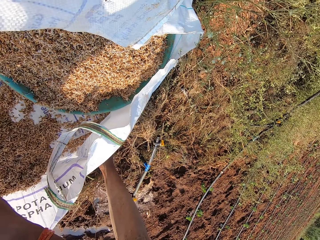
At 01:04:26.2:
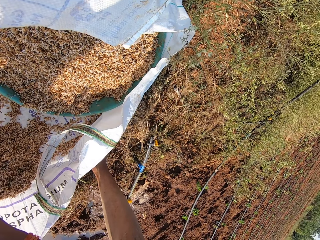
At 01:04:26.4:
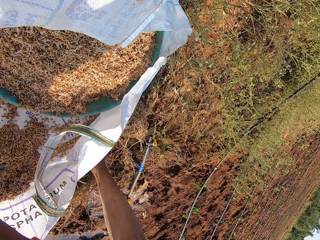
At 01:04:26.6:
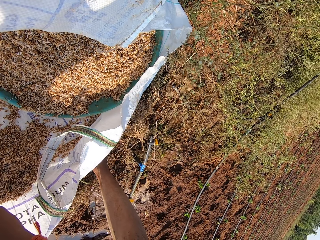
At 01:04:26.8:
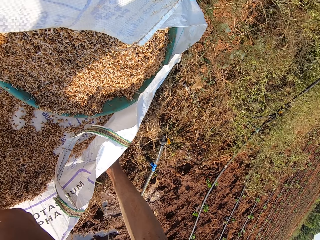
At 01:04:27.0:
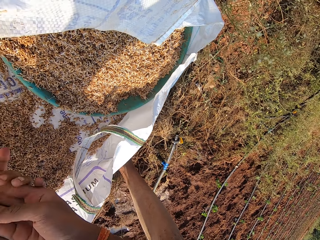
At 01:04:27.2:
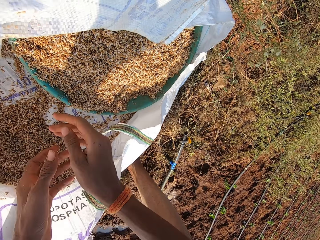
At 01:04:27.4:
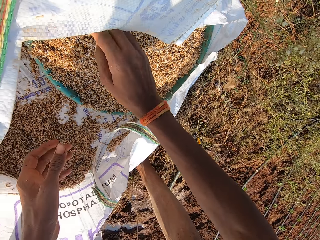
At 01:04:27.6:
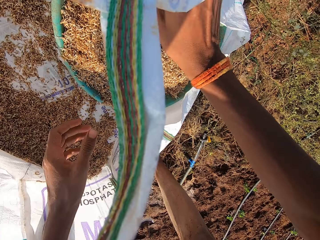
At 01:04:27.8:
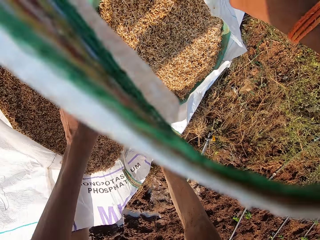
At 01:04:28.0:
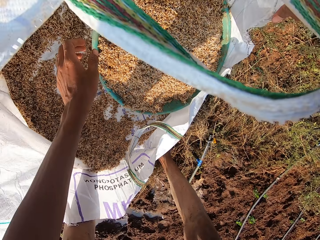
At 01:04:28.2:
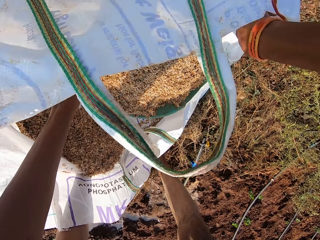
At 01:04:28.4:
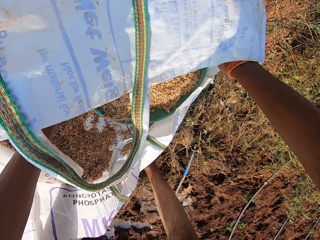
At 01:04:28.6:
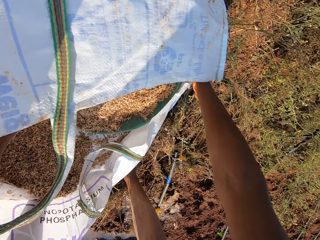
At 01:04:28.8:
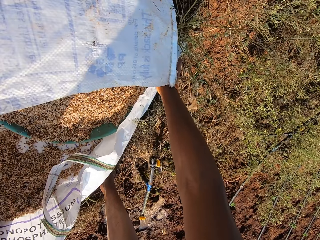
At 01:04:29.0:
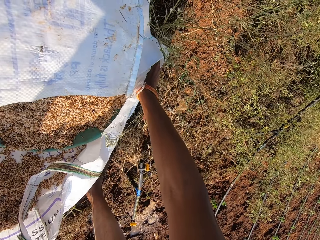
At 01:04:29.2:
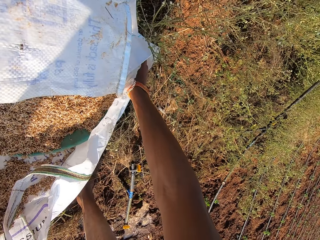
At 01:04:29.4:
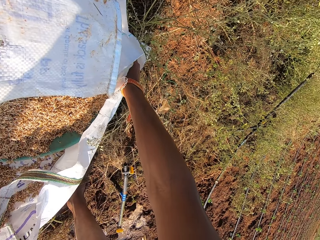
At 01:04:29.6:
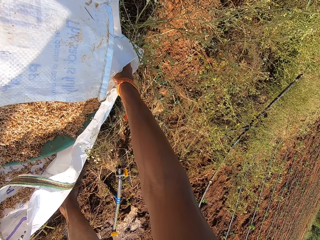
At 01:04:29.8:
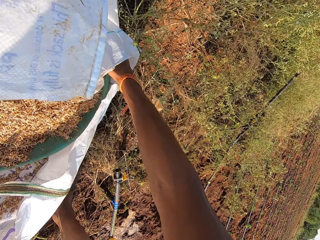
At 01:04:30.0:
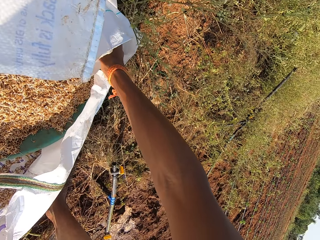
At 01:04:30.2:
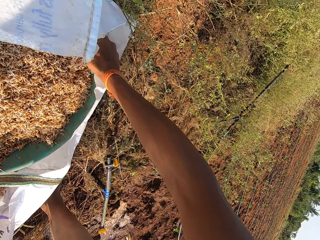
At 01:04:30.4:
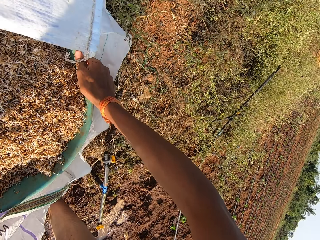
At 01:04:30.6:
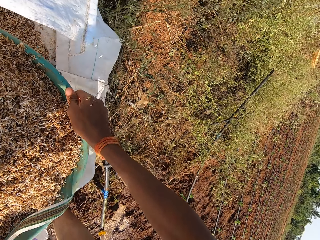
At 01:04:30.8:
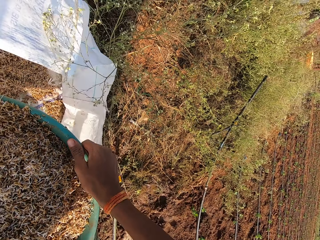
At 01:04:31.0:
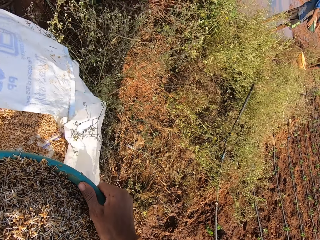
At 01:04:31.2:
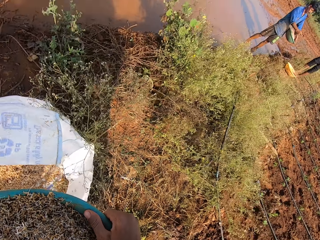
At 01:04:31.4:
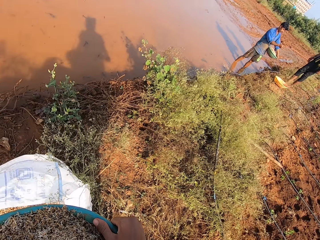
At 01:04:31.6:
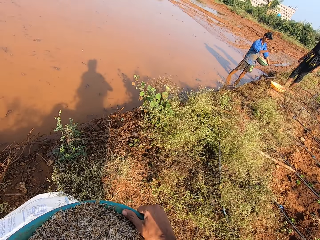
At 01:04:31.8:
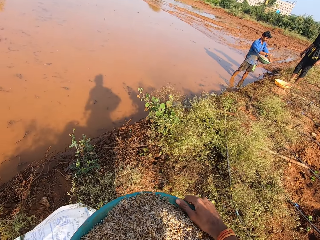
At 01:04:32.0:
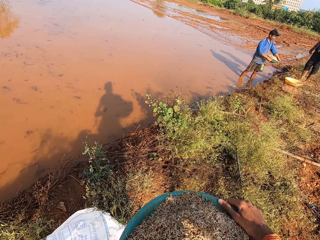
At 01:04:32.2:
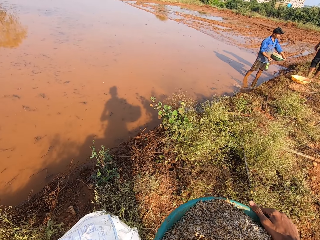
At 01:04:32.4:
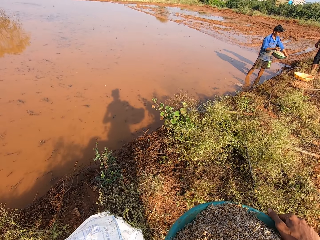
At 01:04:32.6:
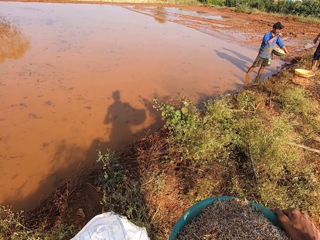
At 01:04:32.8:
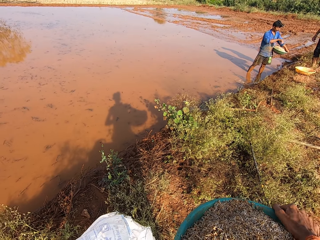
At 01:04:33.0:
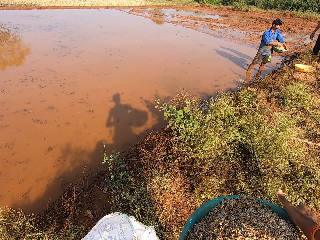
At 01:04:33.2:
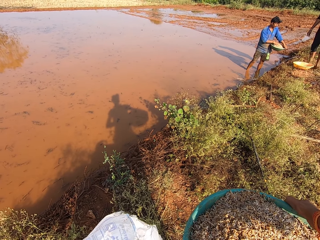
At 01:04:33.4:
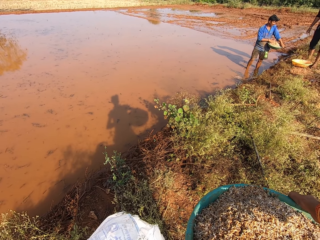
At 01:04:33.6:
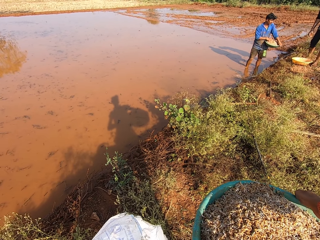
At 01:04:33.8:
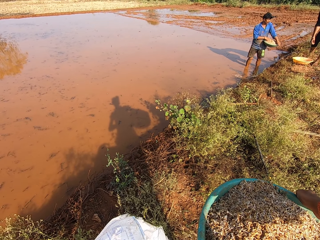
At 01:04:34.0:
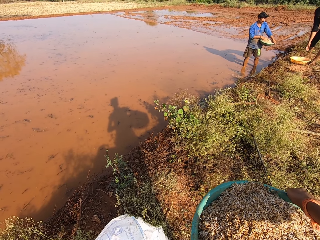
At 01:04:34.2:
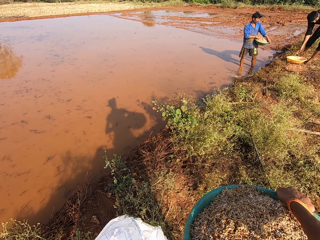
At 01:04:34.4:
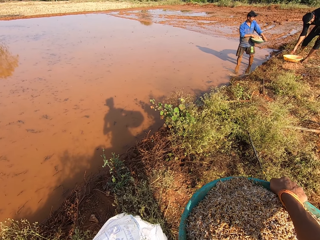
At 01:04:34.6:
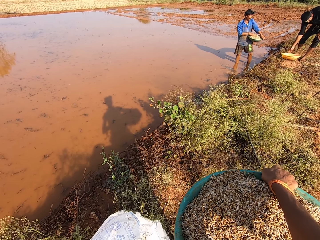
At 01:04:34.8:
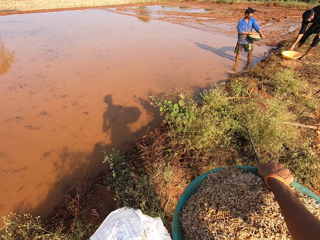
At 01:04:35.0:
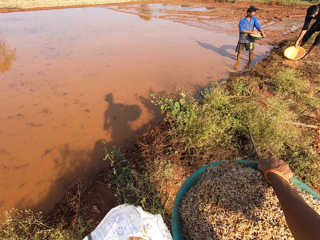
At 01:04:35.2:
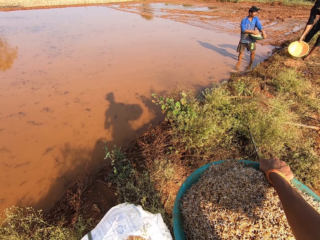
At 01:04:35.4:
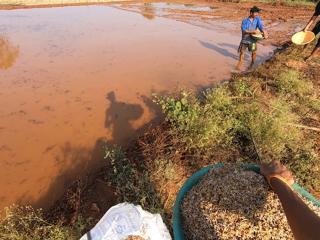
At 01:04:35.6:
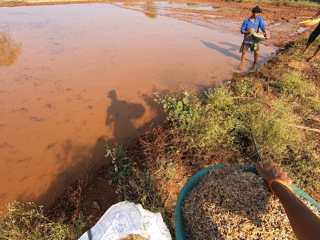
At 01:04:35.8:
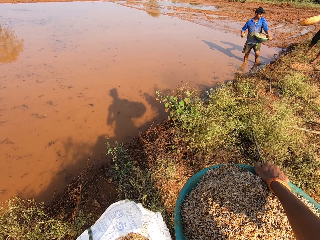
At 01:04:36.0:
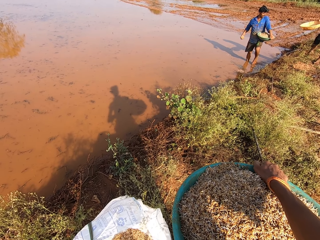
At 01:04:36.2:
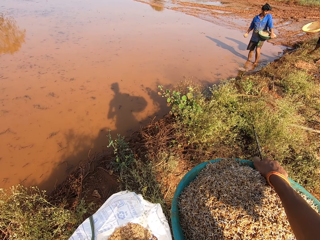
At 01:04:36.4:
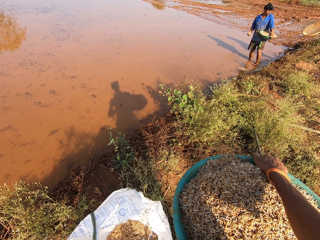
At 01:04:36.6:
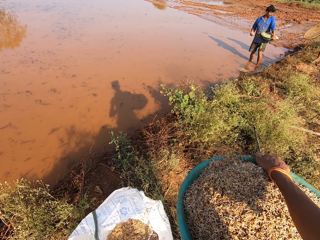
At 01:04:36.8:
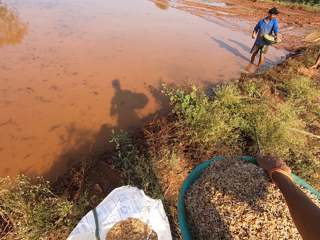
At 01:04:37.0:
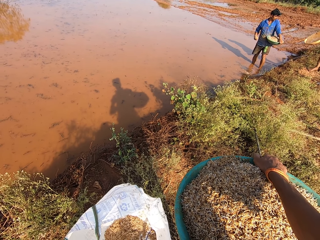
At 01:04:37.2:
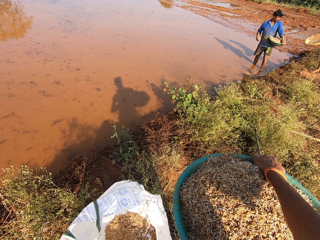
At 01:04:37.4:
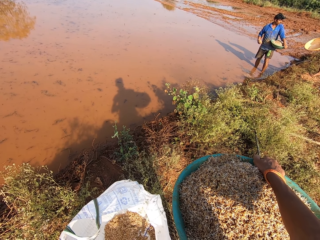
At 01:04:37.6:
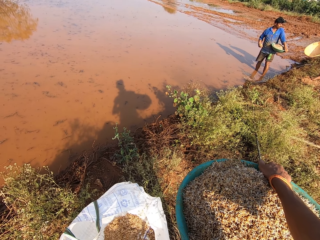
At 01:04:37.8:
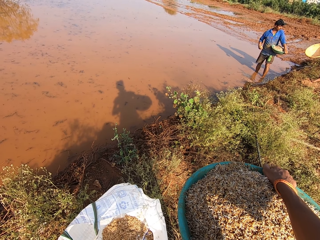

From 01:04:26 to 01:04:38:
The camera wearer looks around. They carry the bowl from the sack with both hands. They look around. A man converses with another man. The other man carries a bowl from the floor with his right hand.

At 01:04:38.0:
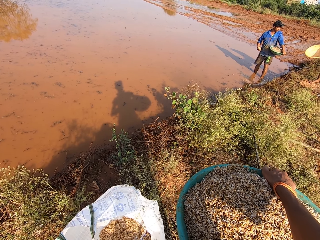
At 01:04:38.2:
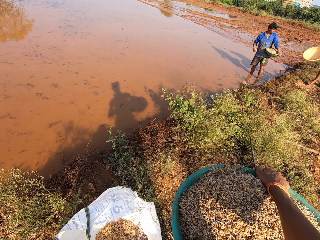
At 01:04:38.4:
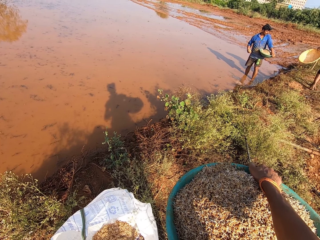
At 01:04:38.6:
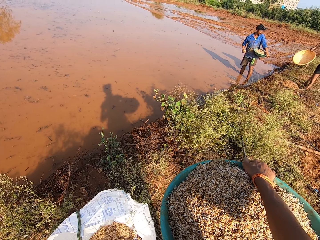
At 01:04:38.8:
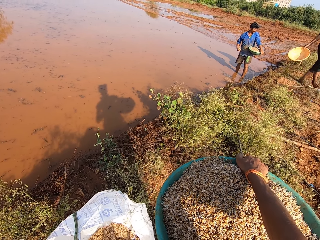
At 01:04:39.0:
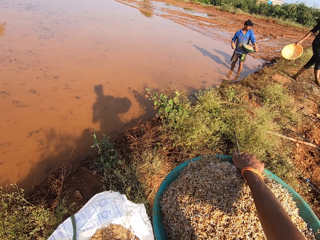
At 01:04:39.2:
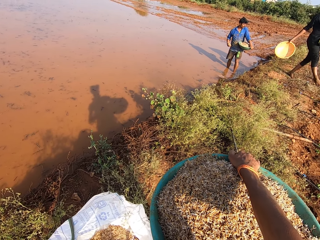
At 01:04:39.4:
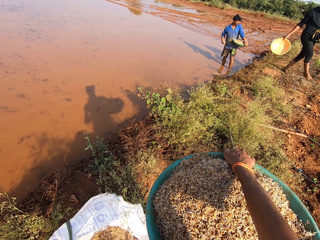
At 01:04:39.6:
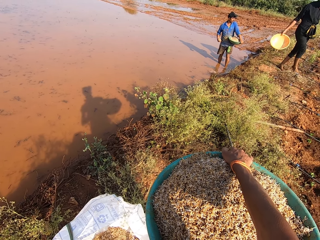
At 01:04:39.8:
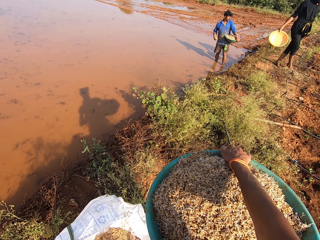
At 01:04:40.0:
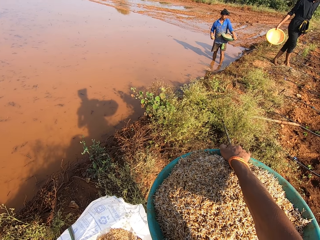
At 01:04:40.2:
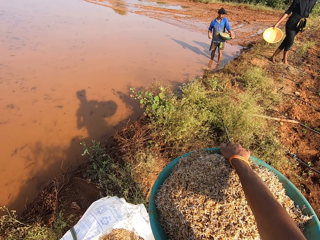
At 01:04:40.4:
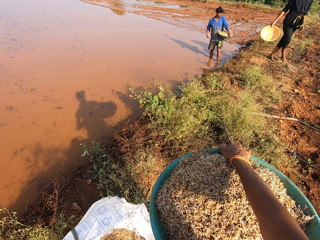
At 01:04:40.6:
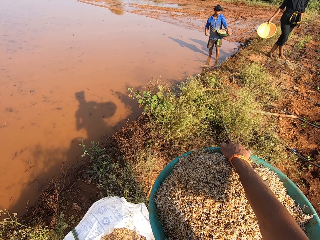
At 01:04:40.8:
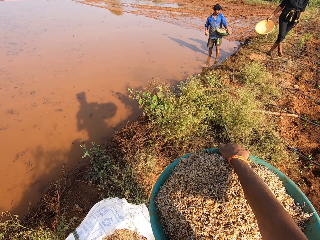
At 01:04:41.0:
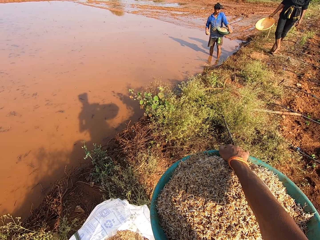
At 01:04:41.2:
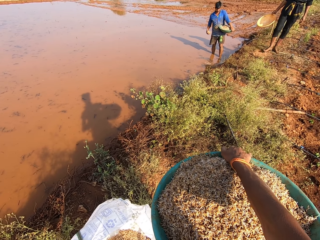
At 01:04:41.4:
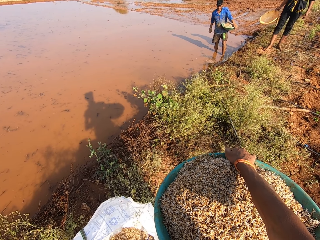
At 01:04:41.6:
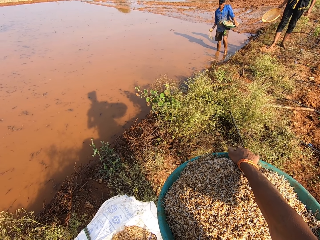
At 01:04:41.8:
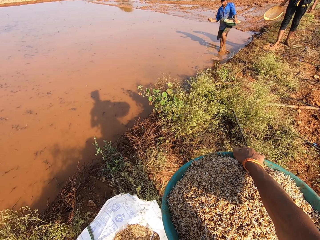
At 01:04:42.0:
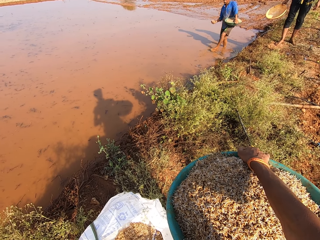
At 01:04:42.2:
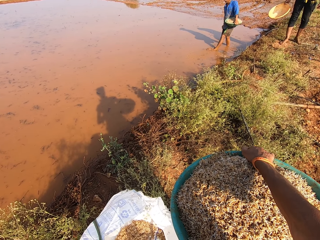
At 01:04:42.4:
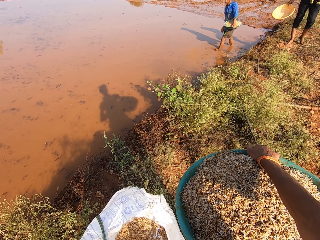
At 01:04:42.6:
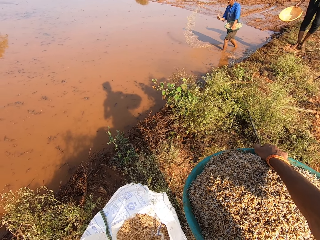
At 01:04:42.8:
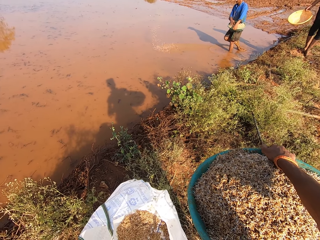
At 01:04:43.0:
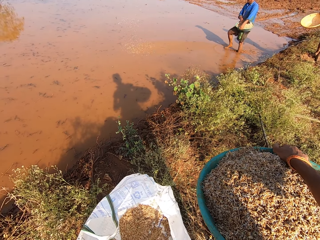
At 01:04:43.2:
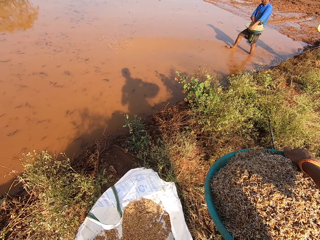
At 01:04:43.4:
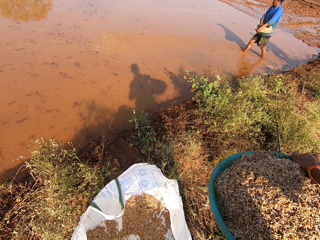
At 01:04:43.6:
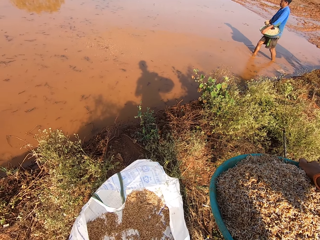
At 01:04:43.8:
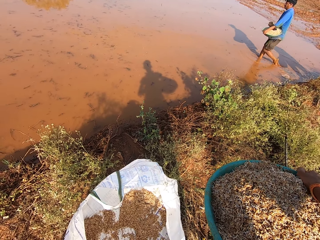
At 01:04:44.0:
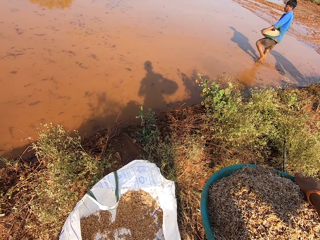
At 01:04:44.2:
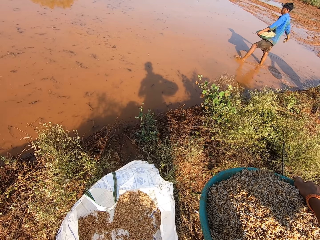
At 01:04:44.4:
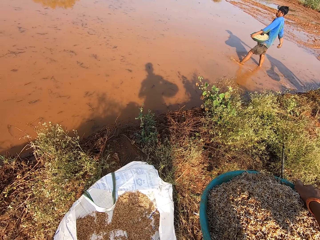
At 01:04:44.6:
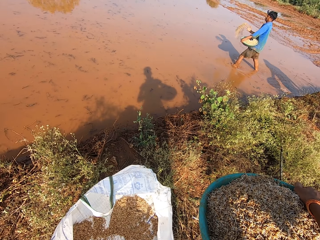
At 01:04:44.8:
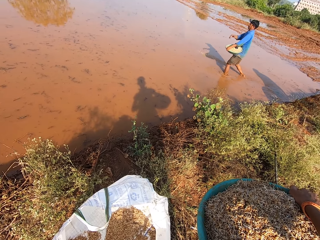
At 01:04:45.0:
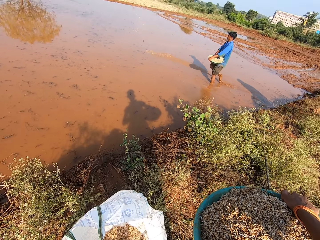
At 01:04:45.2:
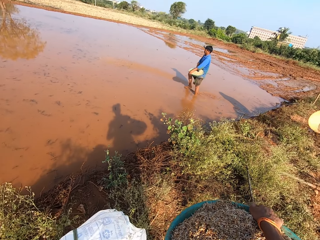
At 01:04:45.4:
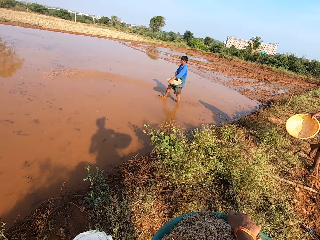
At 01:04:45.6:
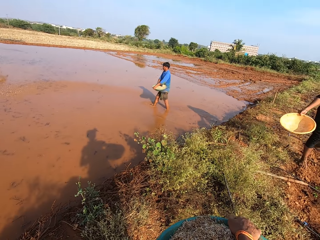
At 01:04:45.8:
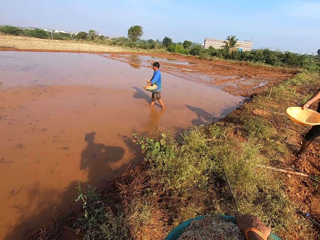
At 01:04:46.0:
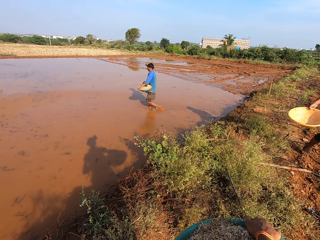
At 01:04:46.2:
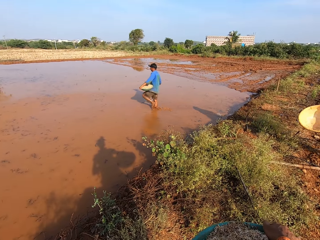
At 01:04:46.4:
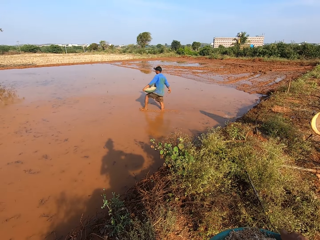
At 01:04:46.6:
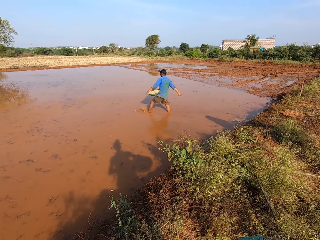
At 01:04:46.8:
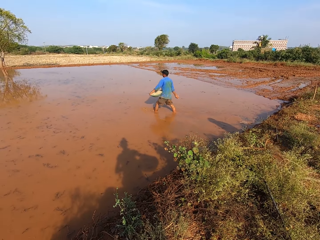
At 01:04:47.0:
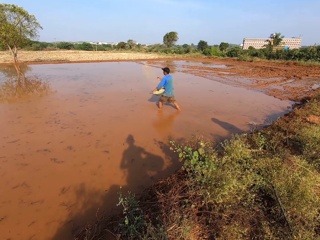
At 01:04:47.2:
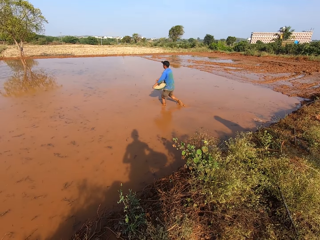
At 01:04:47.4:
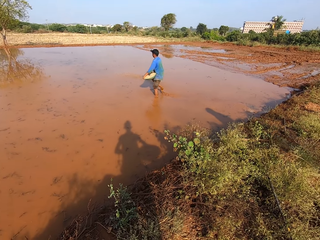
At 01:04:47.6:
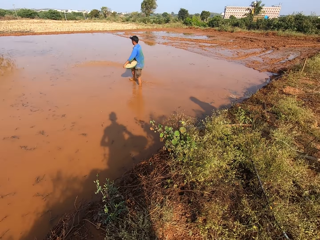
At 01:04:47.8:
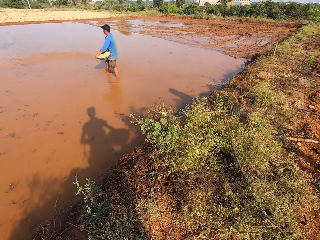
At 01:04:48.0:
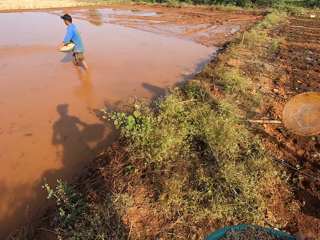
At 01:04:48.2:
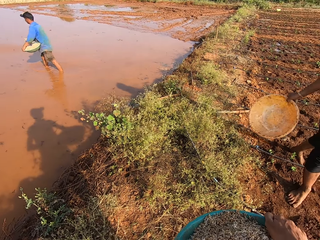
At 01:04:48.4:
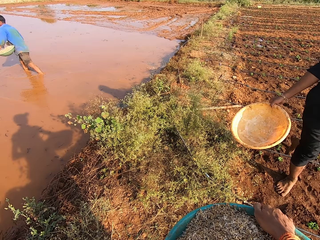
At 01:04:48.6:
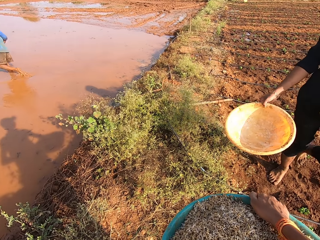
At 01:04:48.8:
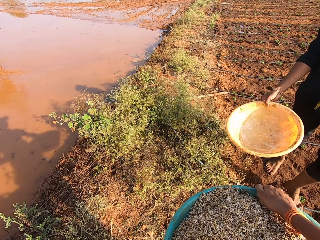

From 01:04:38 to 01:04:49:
A man talks with another man. The other man pours some grains in the water with his right hand. He takes some grains from the bowl in his left hand with his right hand. He walks around. He pours some grains in the water with his right hand. The camera wearer looks around. They converse with the first man. The other man takes some grains from the bowl in his left hand with his right hand.
